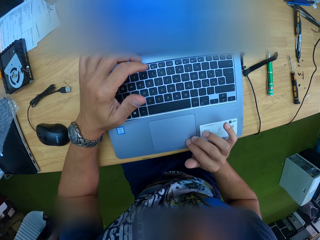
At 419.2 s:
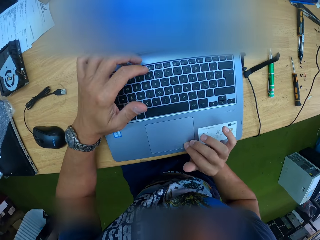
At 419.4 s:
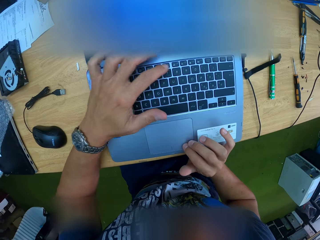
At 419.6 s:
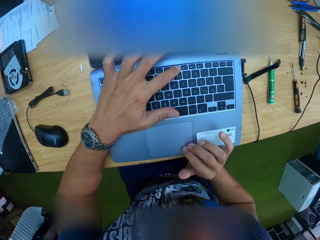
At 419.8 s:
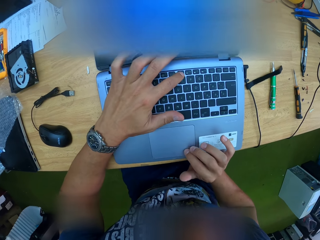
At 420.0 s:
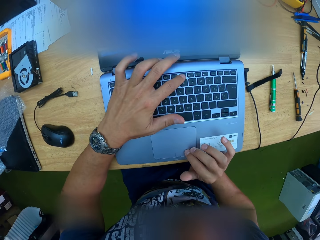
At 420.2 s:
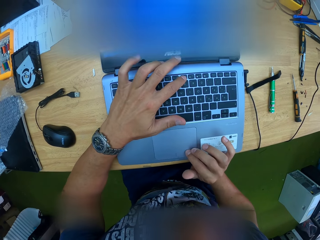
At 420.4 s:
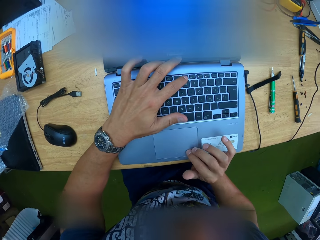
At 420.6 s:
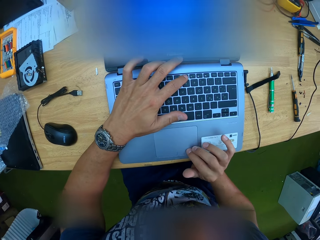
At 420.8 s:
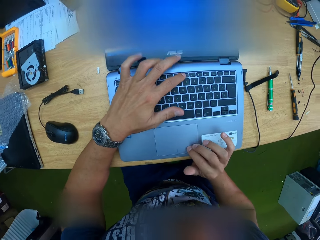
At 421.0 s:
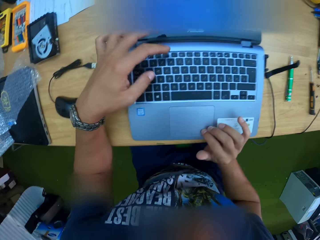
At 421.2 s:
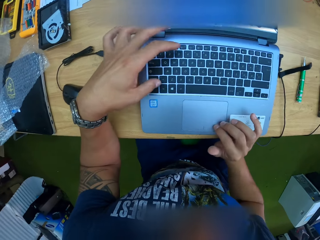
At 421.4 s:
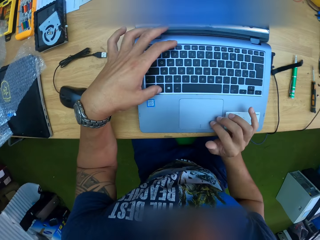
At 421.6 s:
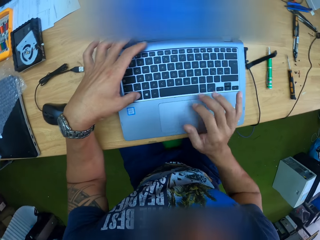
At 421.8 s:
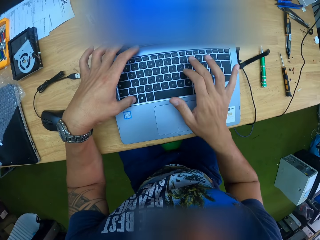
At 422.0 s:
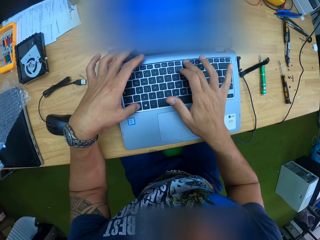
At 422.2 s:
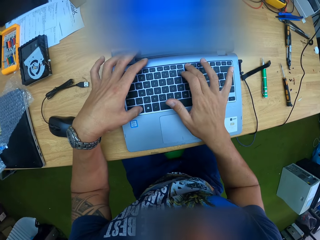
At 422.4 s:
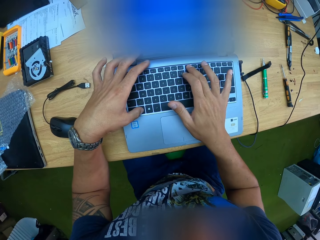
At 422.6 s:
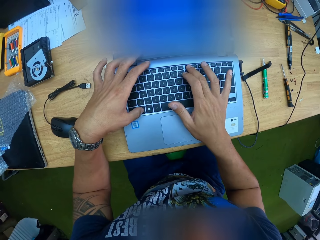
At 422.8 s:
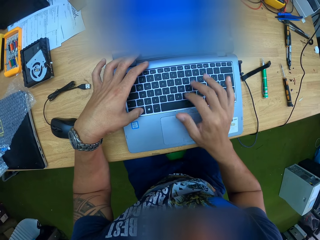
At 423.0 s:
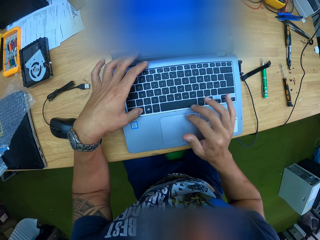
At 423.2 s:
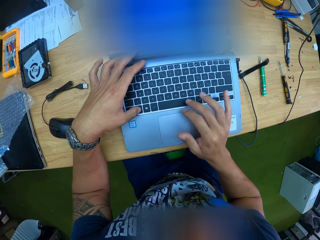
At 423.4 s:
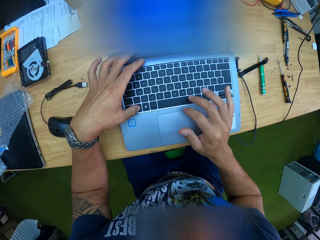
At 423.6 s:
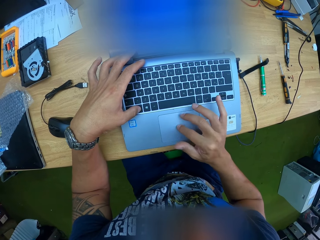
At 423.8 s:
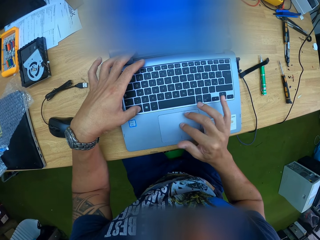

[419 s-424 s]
The camera wearer operates the laptop with his hands.

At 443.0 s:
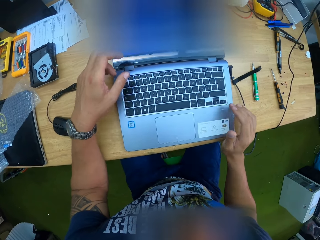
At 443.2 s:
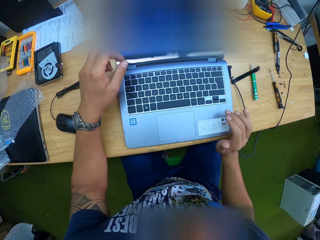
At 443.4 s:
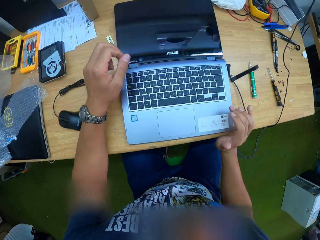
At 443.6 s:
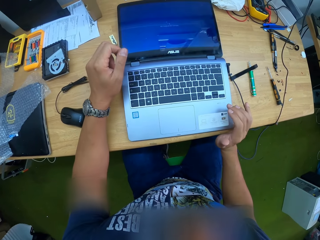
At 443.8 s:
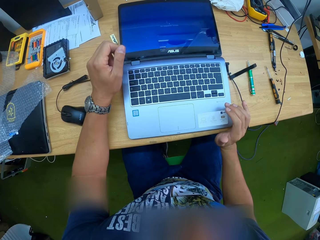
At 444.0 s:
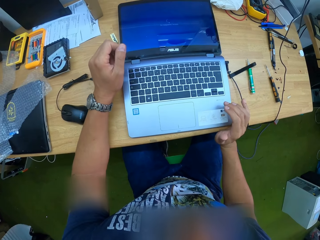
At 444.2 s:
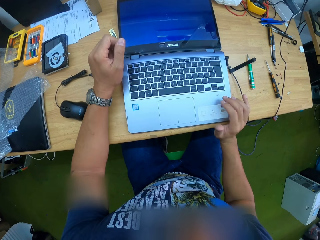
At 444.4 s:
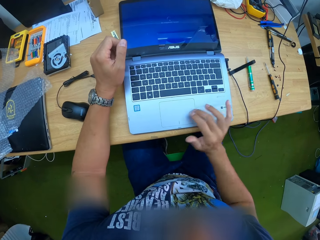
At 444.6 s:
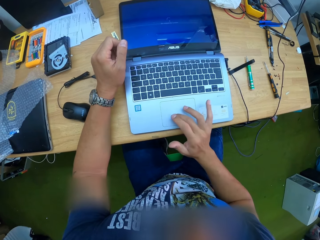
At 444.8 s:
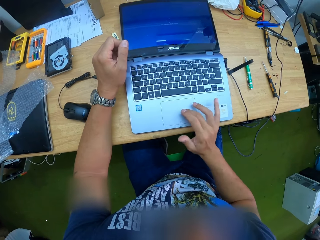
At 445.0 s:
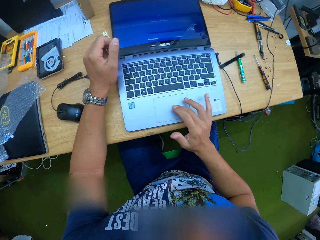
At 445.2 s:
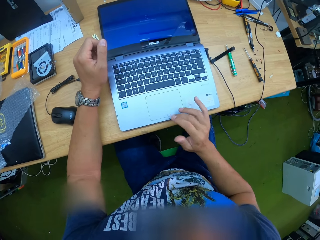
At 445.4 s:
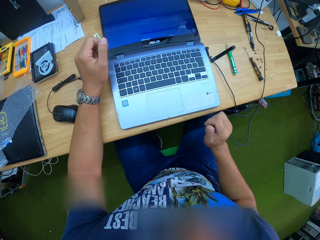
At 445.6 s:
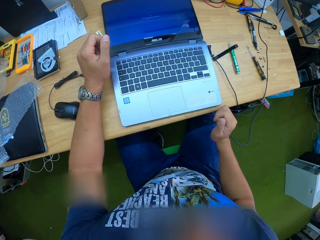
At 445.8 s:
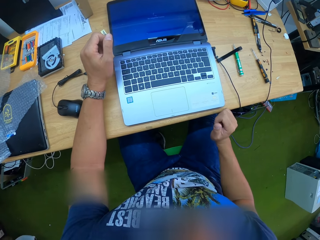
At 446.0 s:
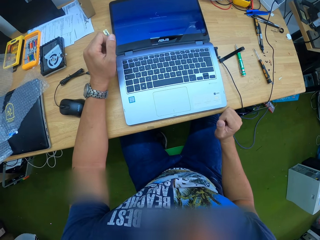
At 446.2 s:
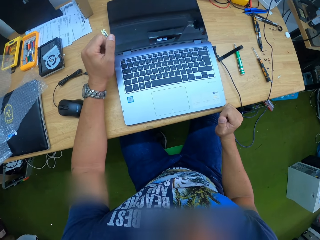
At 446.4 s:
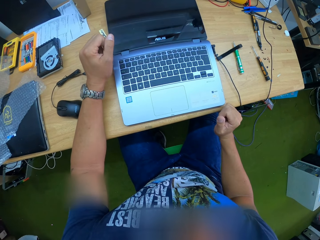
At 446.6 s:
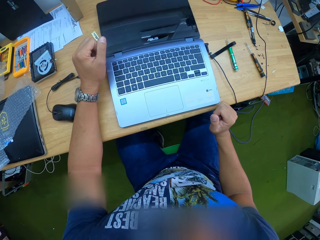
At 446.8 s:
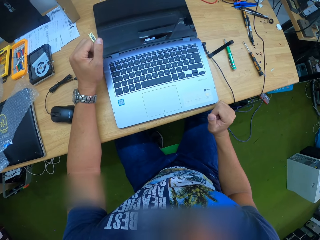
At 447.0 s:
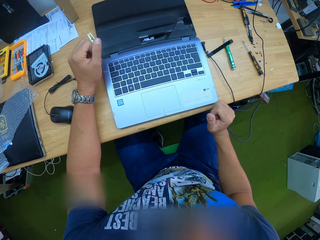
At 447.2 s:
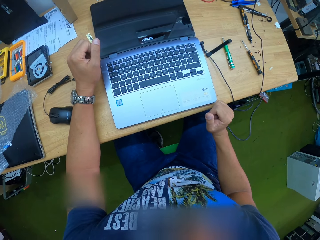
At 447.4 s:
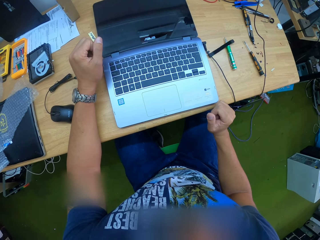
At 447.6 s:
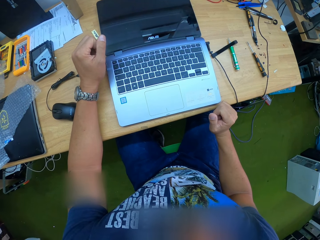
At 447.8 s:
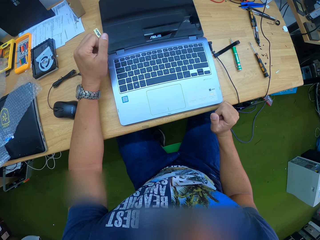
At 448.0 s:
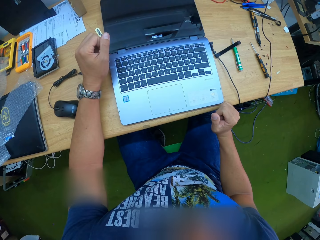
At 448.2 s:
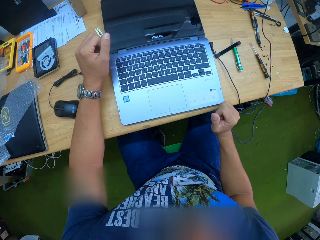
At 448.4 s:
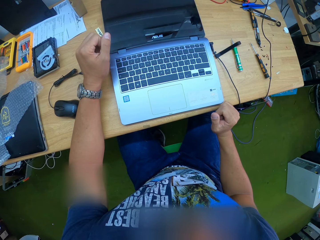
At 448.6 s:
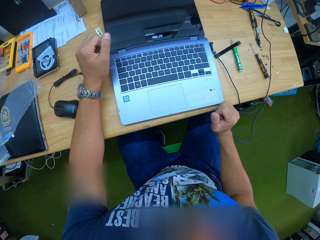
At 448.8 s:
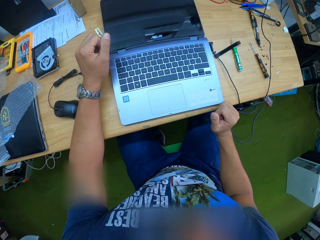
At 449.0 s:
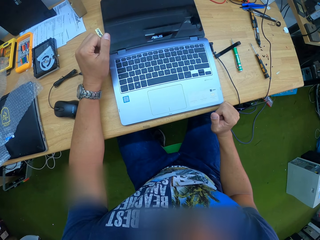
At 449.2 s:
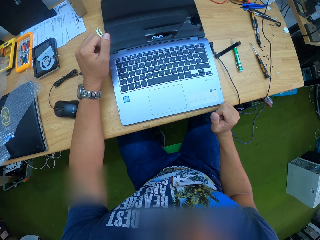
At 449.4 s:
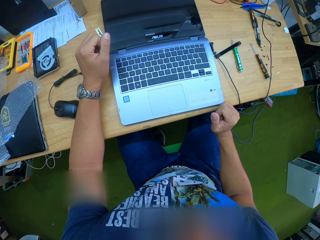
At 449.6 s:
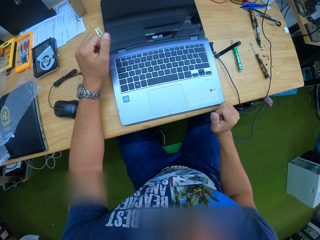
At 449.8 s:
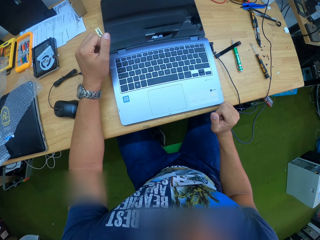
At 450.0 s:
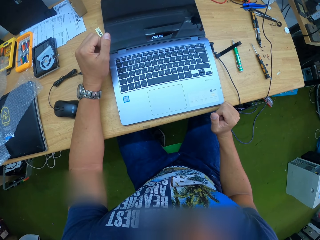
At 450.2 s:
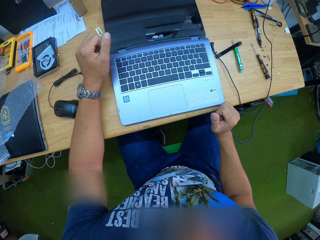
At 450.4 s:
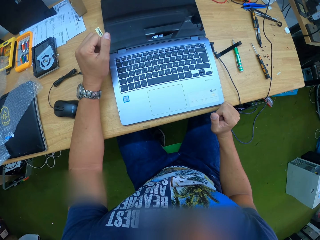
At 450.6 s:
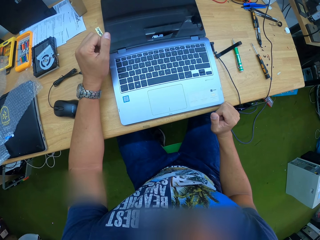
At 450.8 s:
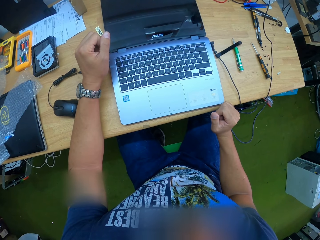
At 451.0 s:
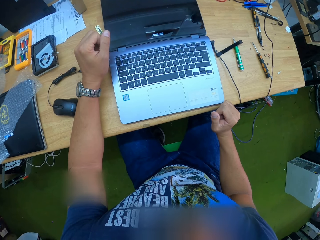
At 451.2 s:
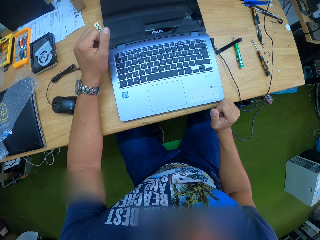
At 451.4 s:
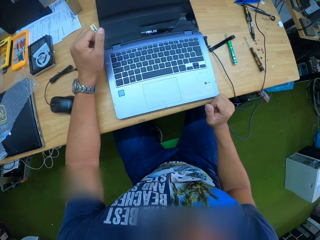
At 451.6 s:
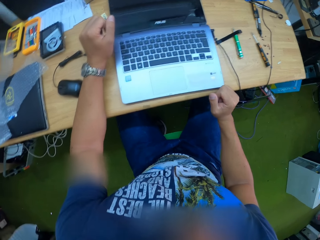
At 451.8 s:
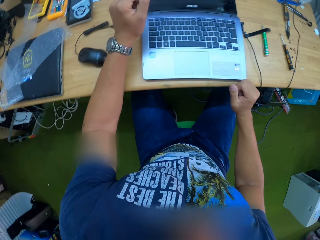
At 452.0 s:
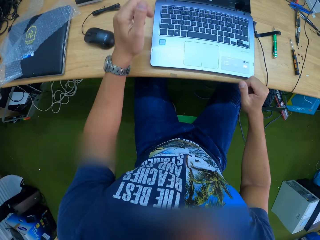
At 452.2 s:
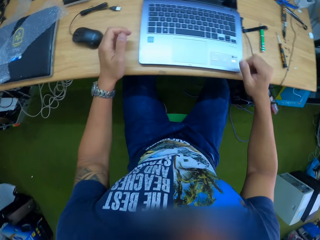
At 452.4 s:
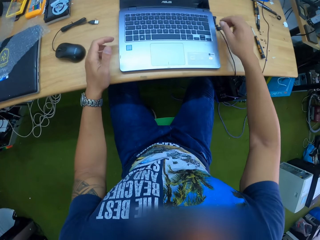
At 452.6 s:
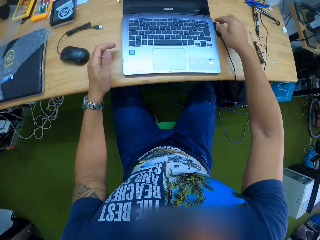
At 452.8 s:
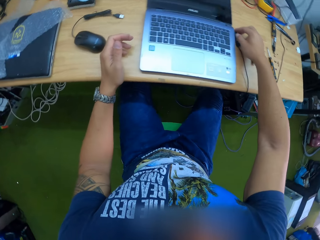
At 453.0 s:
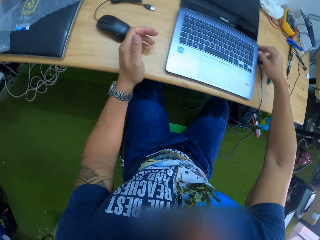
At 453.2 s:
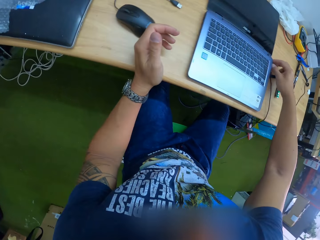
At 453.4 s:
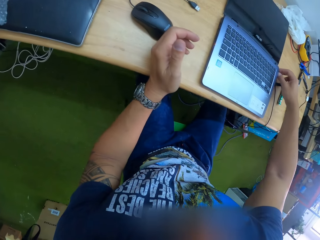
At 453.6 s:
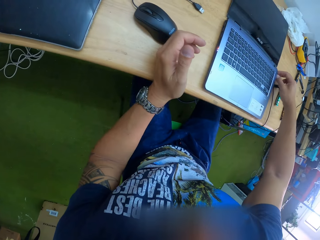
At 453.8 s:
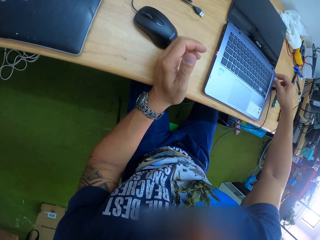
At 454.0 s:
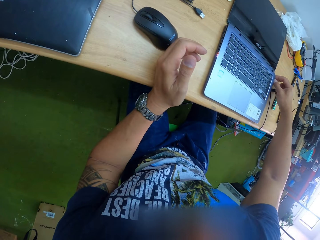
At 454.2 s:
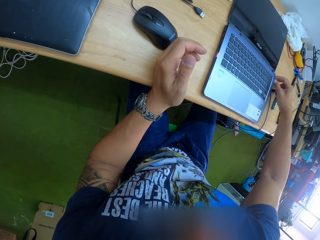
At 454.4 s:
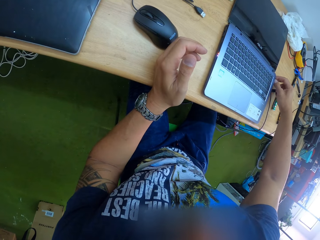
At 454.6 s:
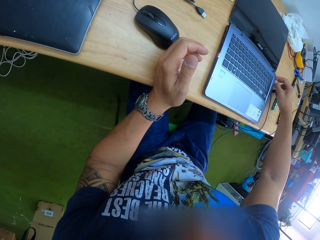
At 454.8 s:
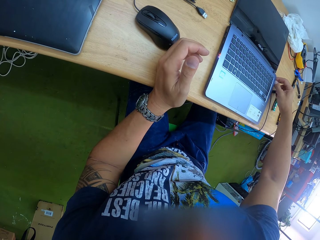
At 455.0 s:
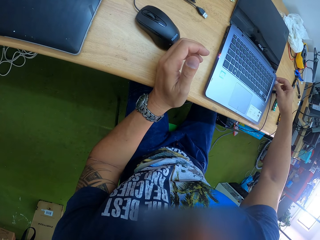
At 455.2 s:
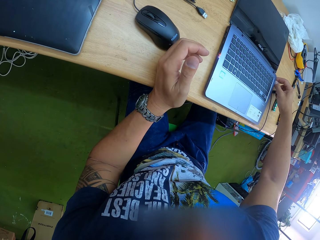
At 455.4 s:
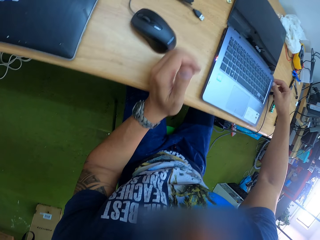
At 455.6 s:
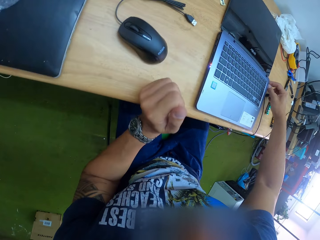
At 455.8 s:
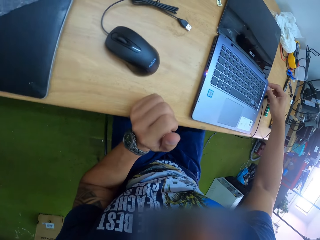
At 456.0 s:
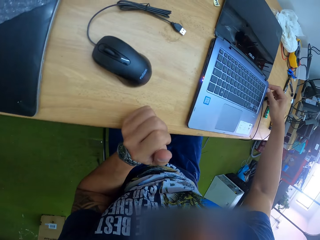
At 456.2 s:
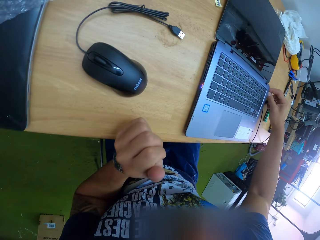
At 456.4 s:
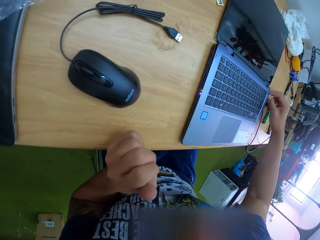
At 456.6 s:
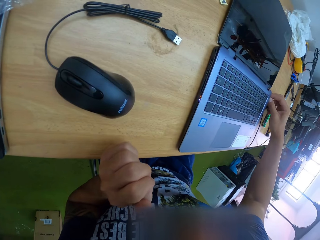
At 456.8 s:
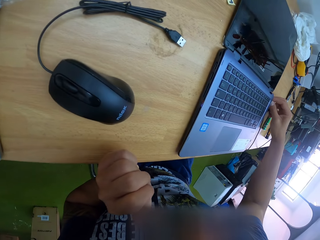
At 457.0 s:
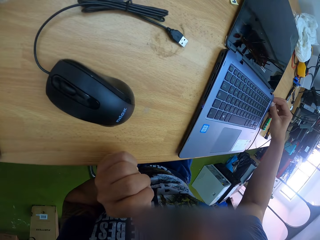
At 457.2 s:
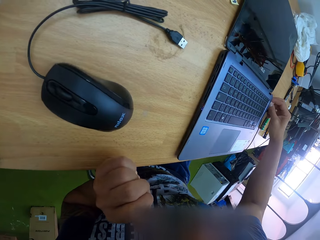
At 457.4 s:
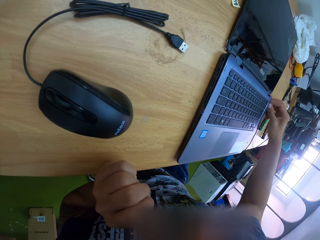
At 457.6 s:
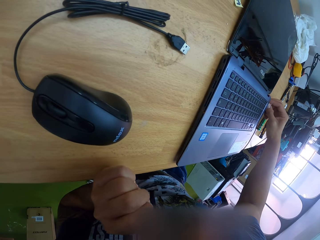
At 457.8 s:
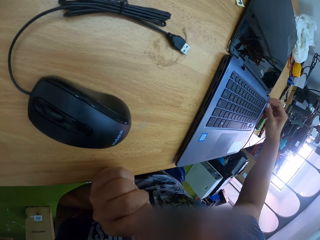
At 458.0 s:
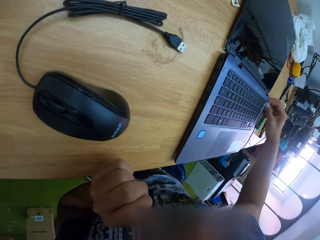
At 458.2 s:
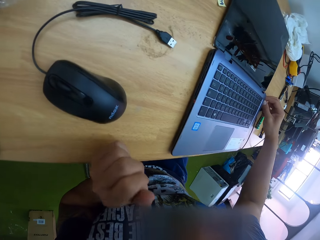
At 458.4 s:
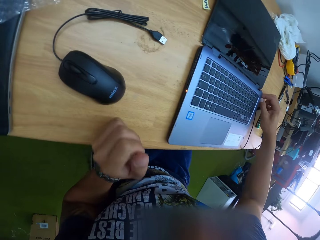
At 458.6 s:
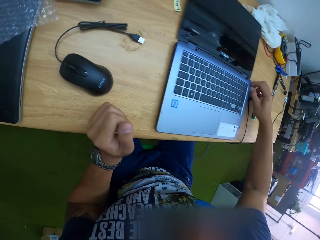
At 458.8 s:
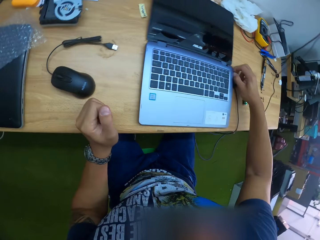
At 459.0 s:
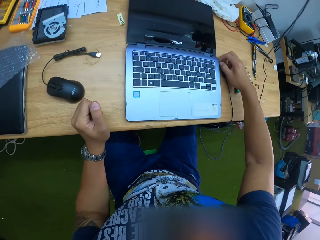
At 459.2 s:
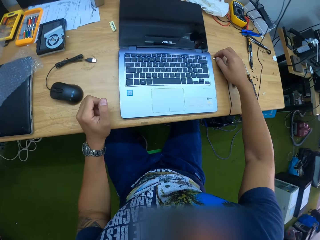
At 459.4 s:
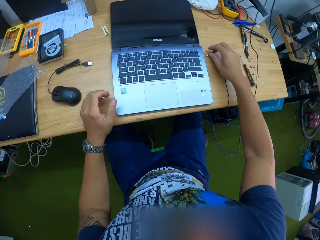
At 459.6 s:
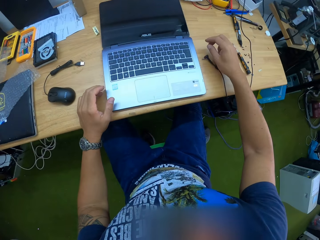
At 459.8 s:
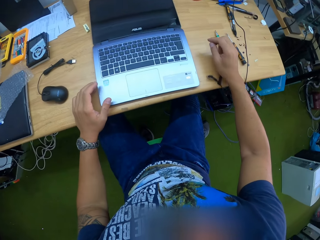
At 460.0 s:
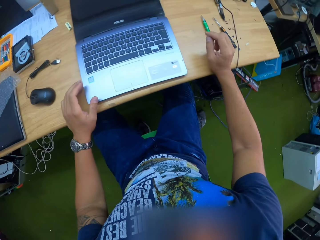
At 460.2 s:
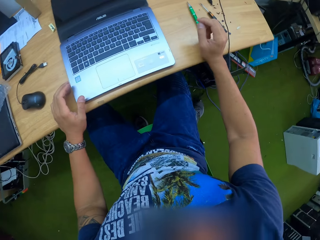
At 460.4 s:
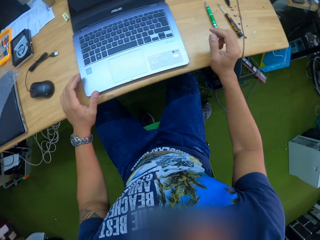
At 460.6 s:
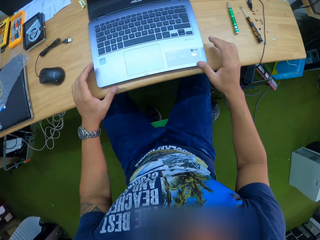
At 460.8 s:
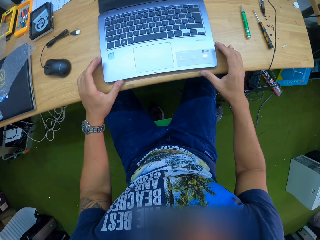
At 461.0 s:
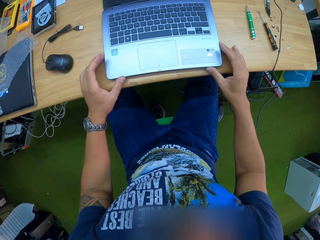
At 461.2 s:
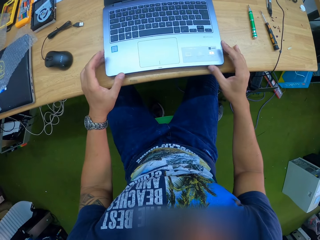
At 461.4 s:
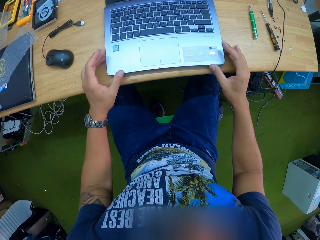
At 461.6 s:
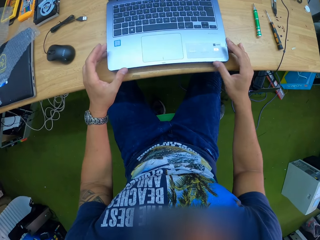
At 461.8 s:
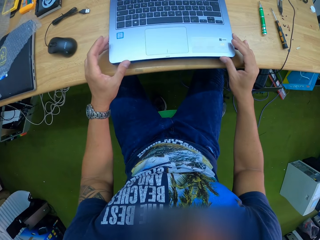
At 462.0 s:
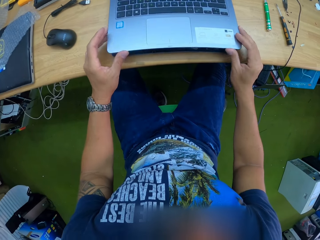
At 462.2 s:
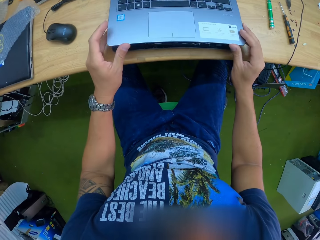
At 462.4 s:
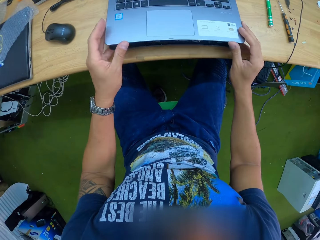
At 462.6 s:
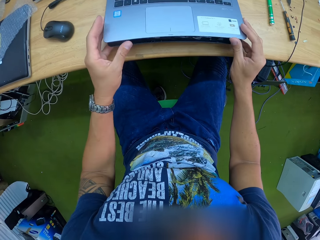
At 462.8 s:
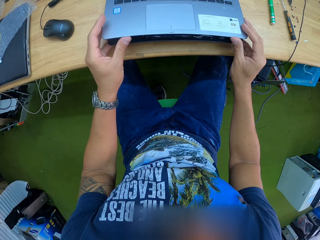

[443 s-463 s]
The camera wearer looks at the laptop. He operates the laptop. He looks at the laptop. He unplugs the laptop charger with his right hand. He holds the charger pin. He looks at the laptop. He removes the charger. He drops the charger cable on the floor. He lifts the laptop. He uncouples the palm rest from the laptop with his hands.
